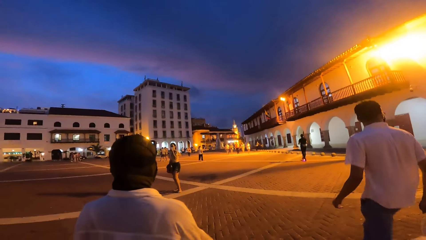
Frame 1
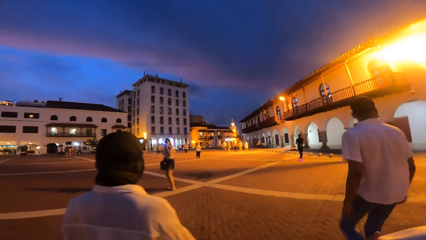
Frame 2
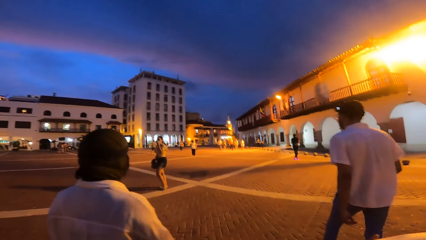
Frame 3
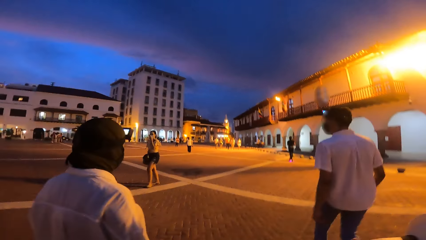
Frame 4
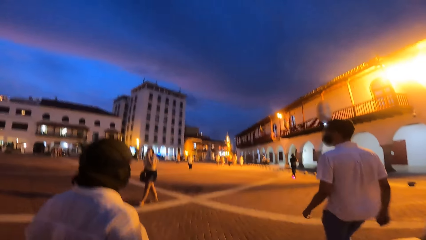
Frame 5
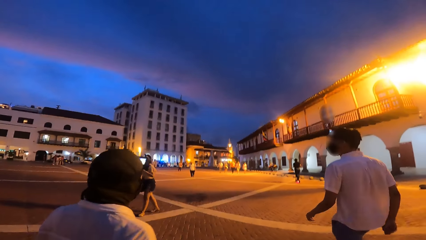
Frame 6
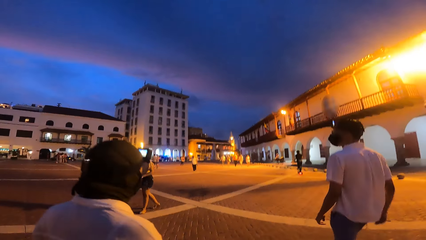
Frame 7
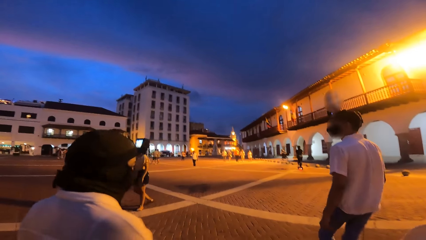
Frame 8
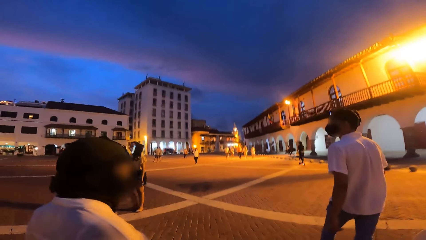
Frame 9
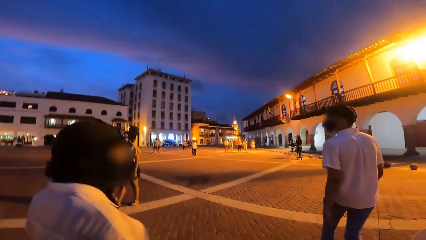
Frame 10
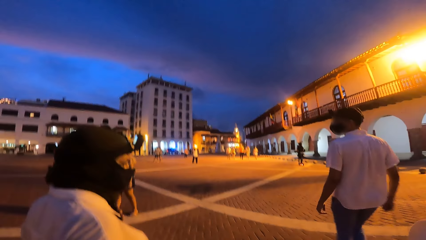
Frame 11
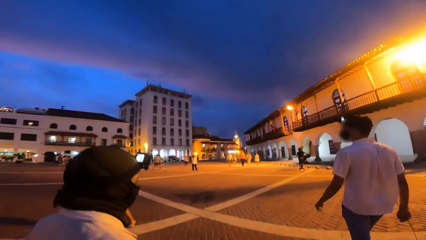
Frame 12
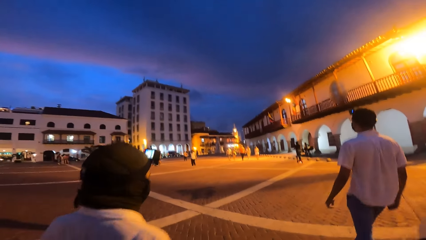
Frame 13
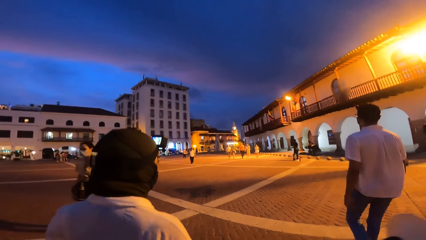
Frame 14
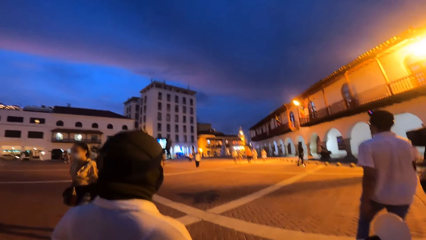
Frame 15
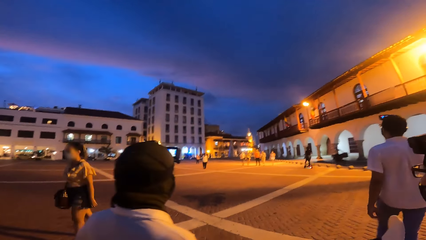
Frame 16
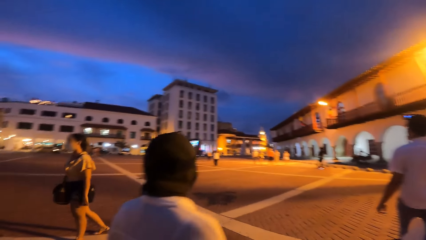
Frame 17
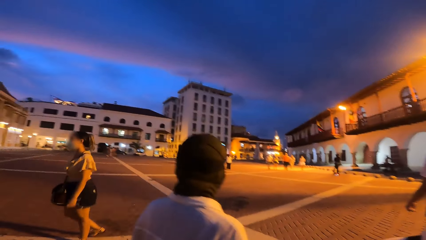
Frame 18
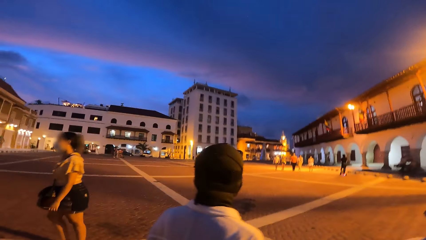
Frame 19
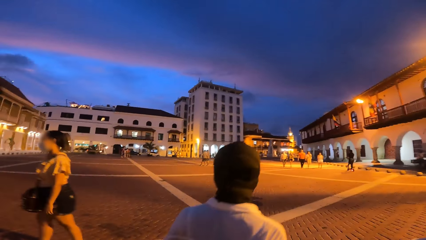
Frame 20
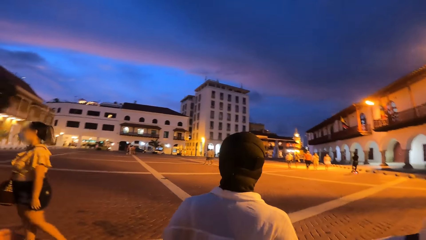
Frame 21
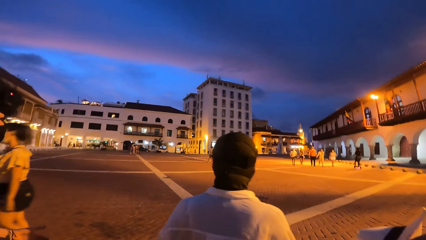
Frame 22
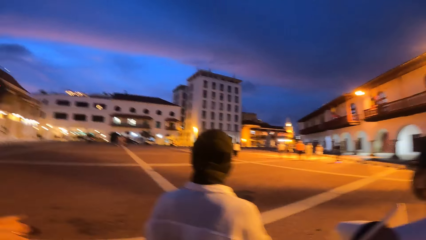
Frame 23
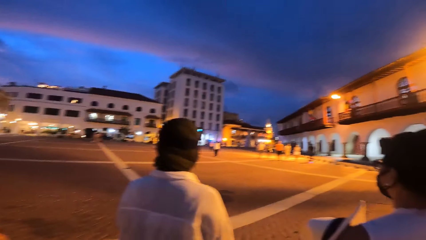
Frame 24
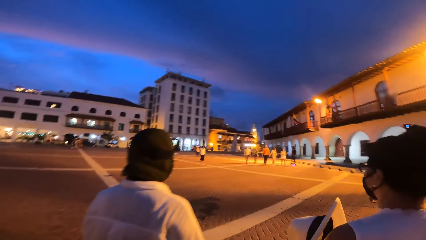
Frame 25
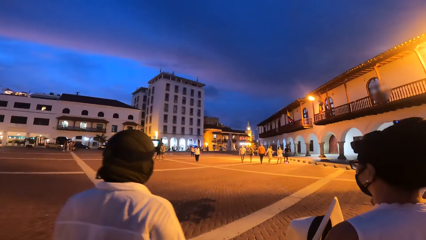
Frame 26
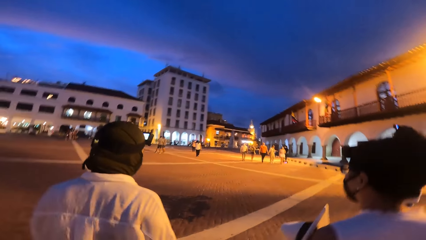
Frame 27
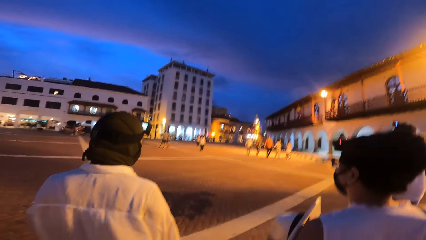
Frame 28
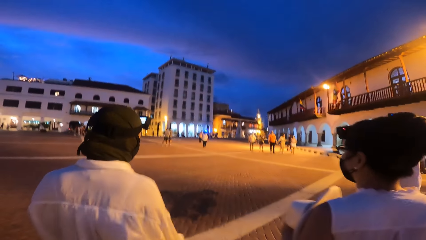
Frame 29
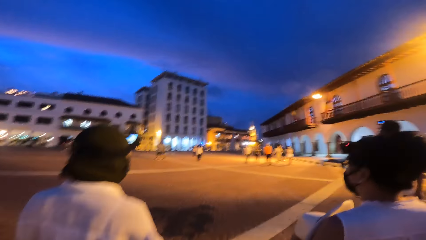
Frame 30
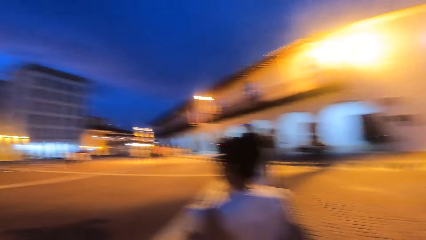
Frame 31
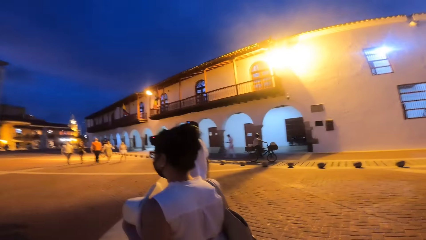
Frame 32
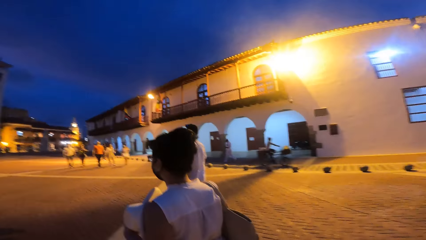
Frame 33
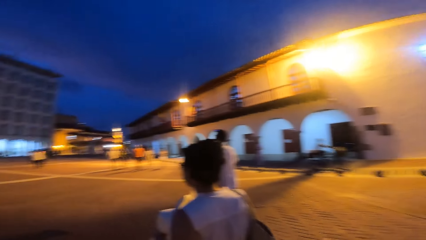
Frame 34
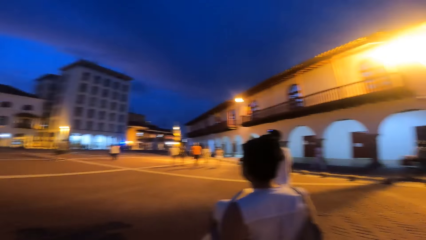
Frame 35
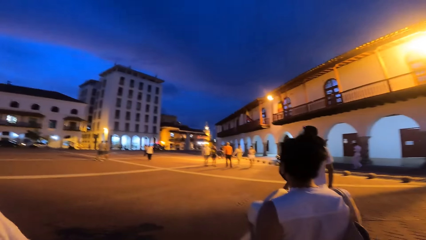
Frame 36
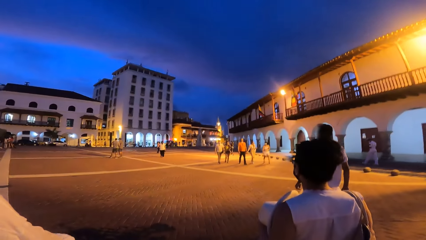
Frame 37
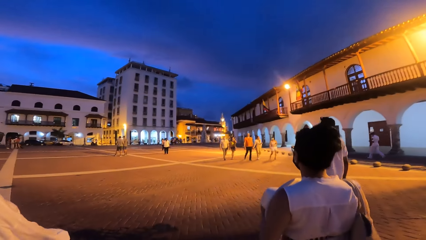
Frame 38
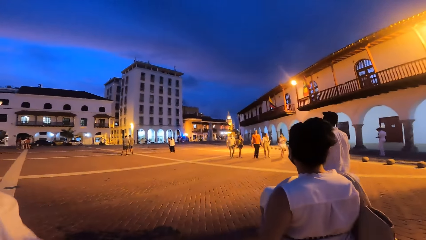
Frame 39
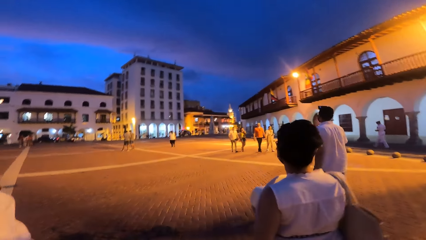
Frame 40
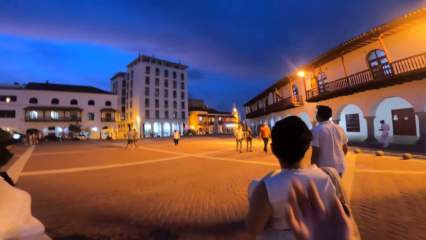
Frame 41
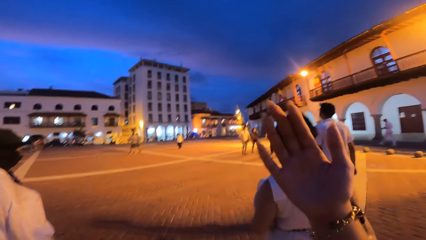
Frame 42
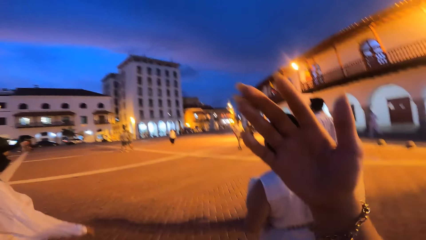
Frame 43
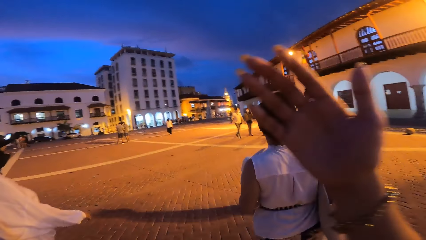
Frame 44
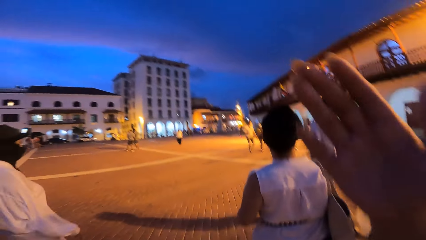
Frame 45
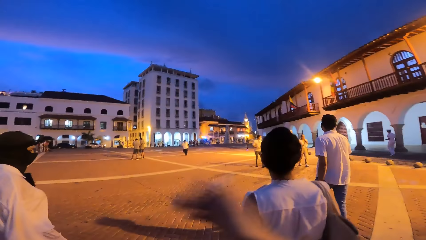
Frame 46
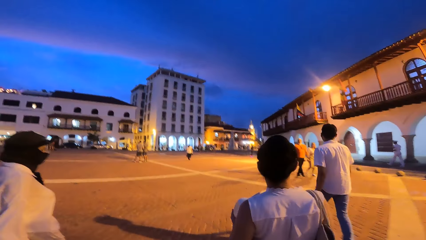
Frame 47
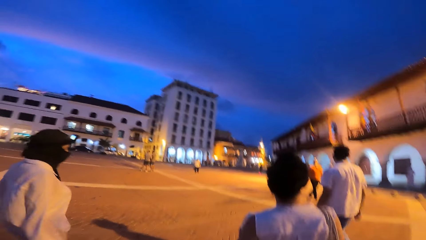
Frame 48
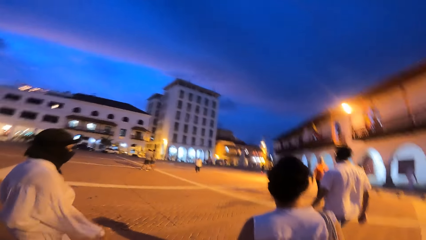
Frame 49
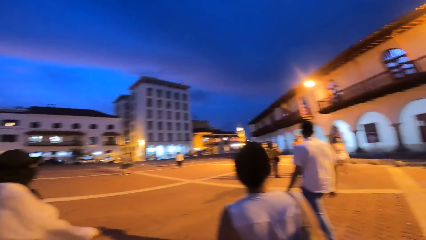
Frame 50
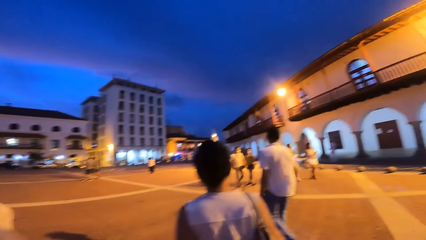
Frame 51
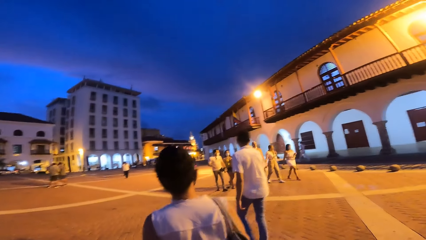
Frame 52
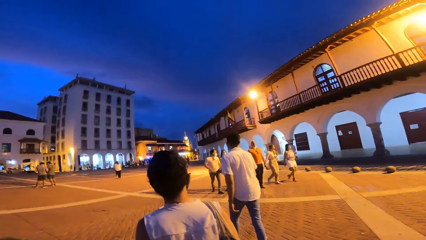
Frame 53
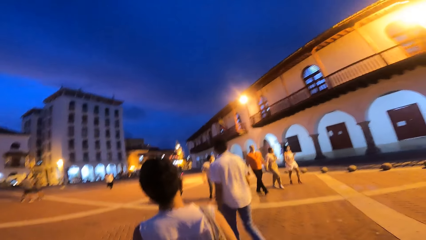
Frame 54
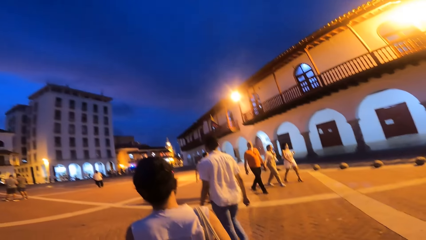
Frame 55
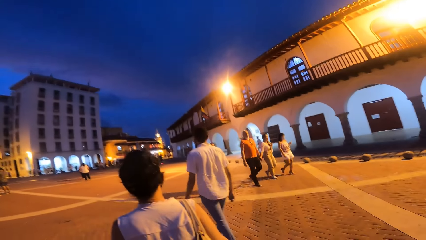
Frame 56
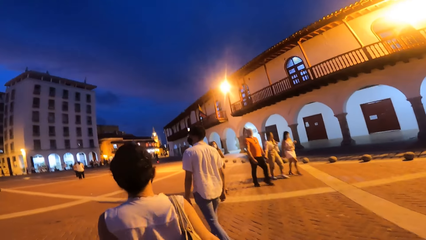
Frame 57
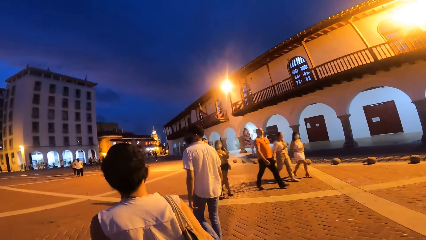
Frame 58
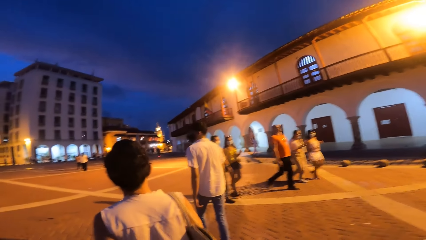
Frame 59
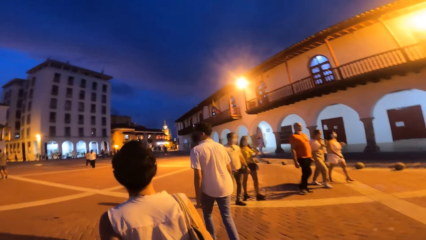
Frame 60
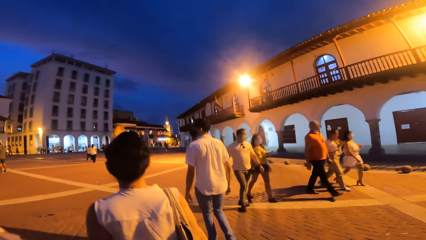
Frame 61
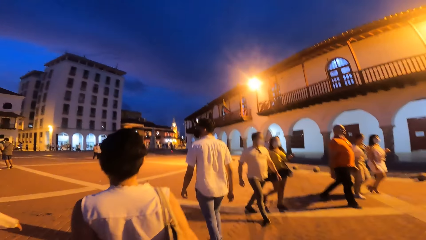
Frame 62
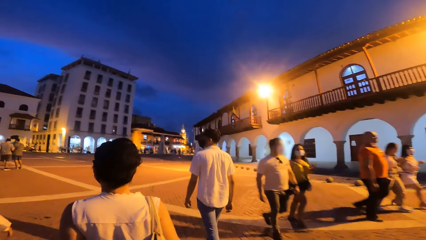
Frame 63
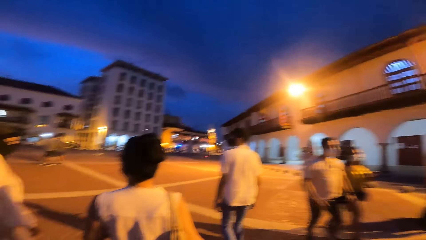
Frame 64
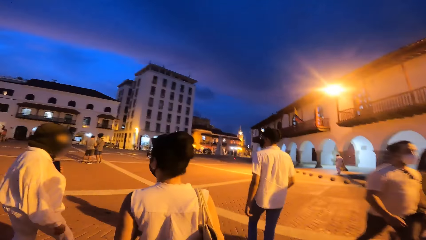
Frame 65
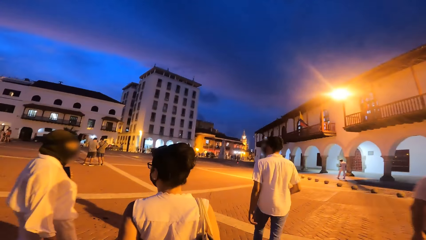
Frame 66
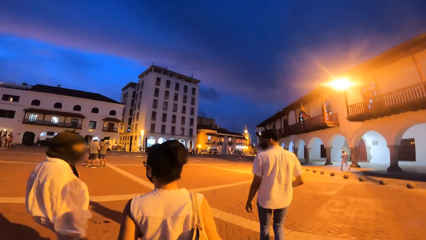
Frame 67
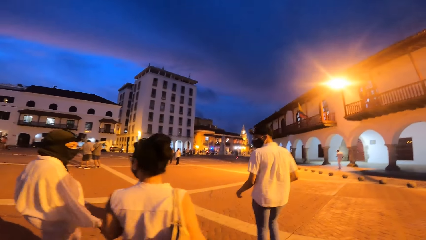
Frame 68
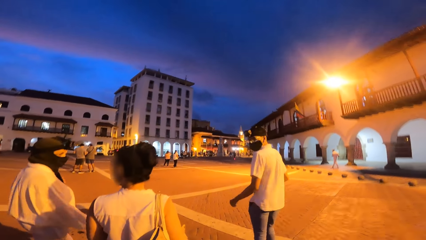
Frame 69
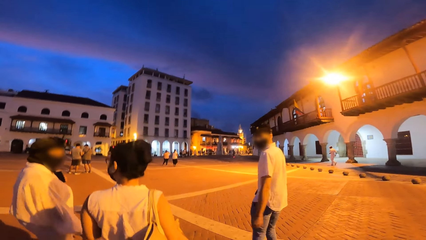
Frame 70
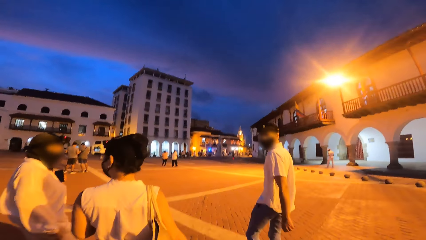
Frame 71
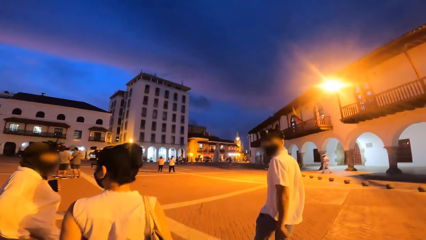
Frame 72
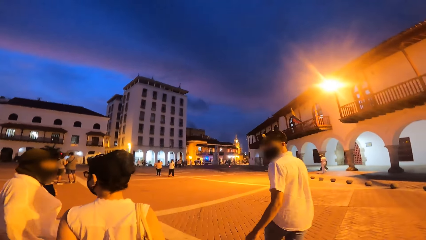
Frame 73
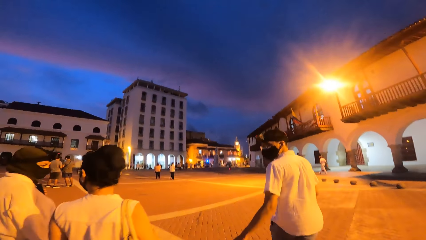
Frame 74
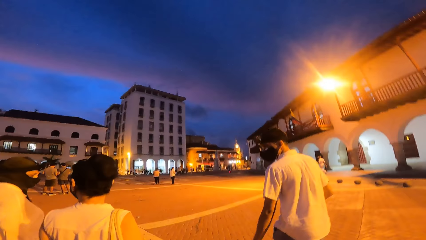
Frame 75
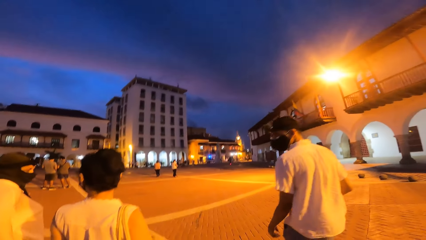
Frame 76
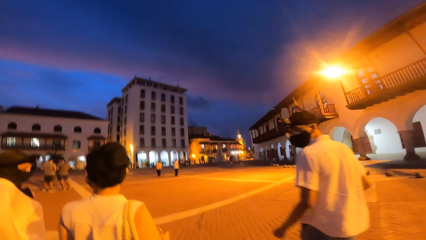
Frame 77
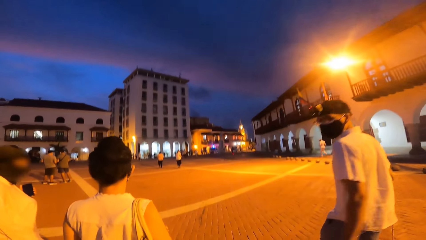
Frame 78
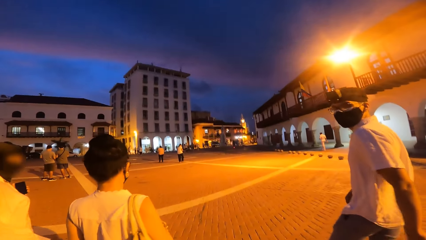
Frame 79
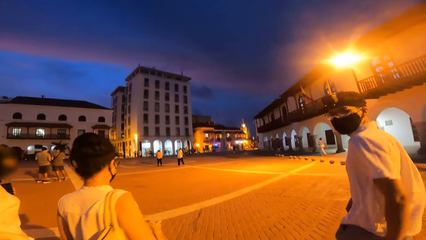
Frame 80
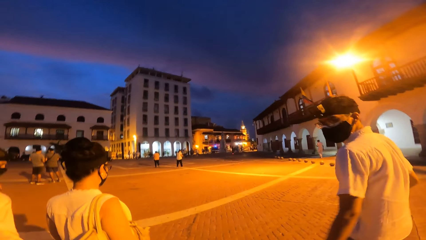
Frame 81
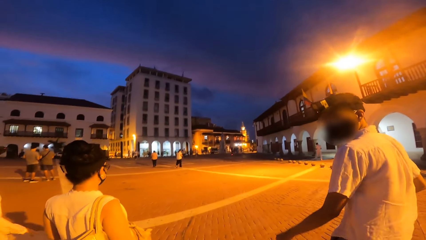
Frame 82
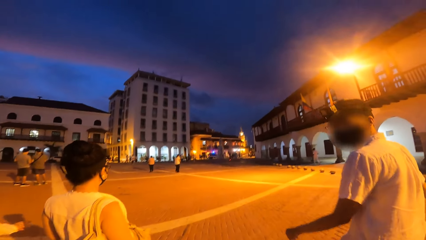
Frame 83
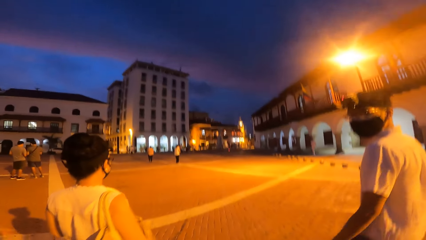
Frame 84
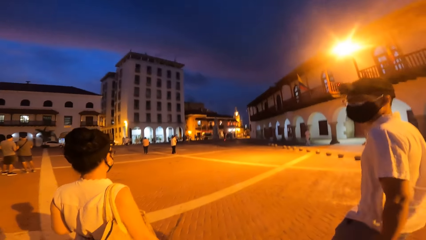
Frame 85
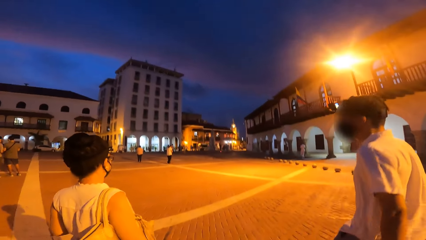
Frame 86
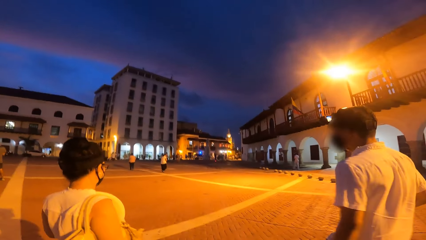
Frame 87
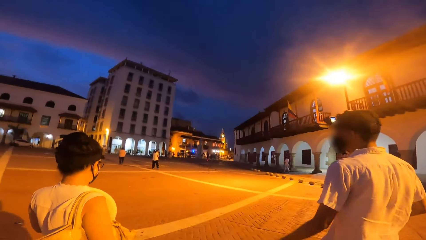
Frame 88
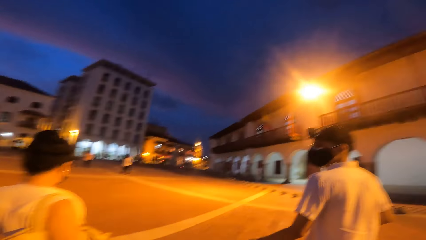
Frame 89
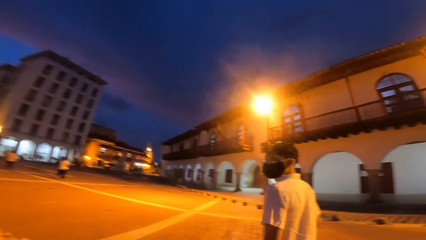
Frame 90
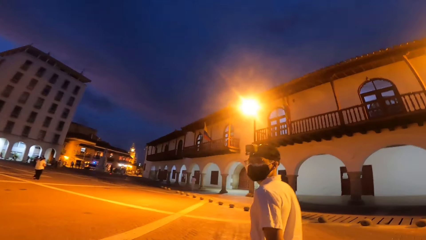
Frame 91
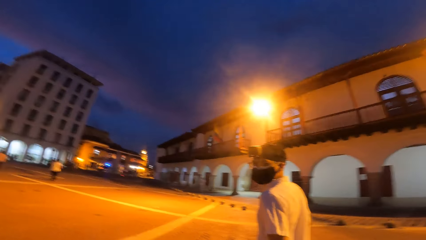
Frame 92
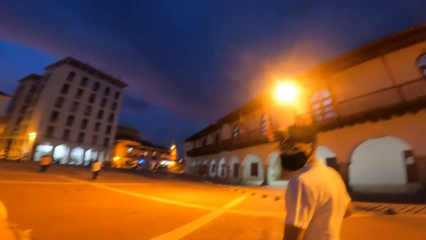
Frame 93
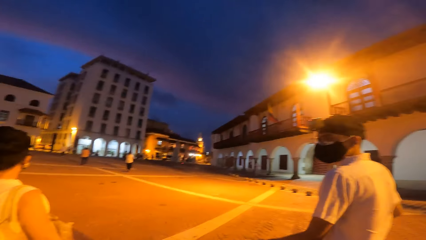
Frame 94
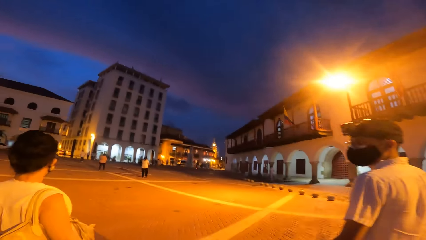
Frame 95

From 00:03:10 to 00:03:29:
The camera wearer inspects her right hand. She lifts the right hand. The man interacts with the camera wearer.
